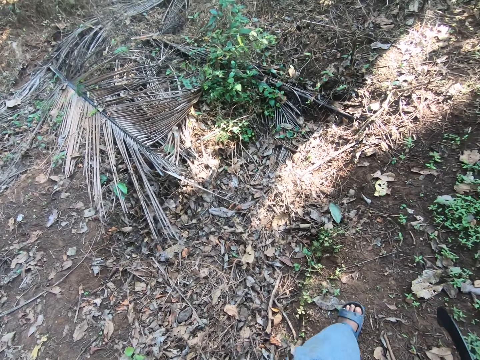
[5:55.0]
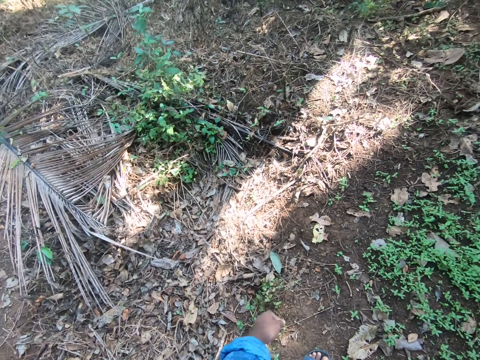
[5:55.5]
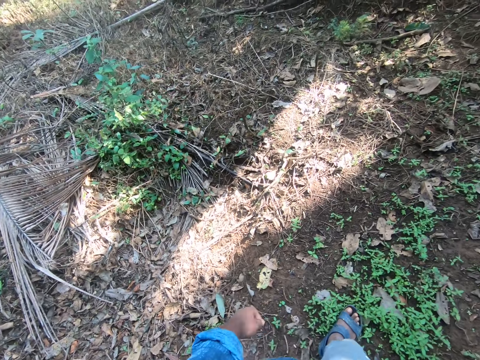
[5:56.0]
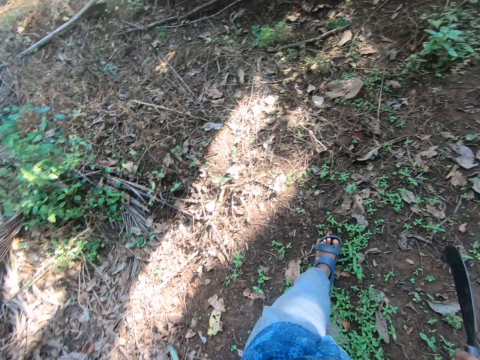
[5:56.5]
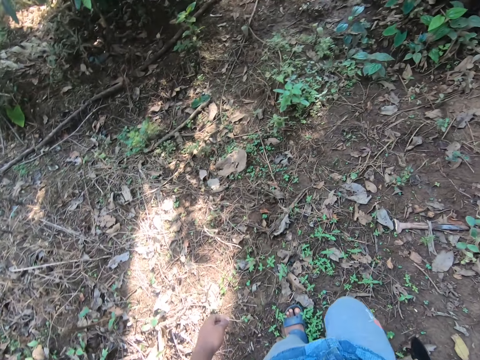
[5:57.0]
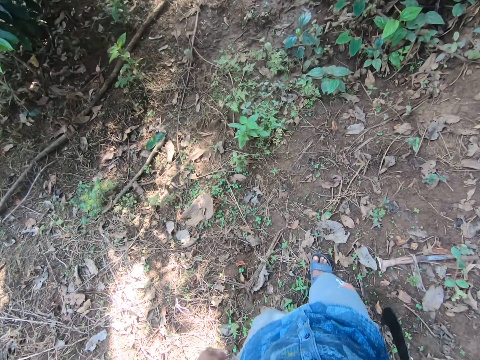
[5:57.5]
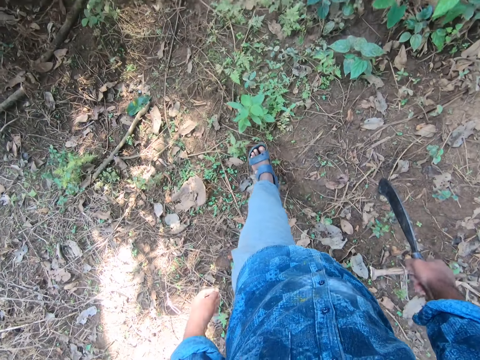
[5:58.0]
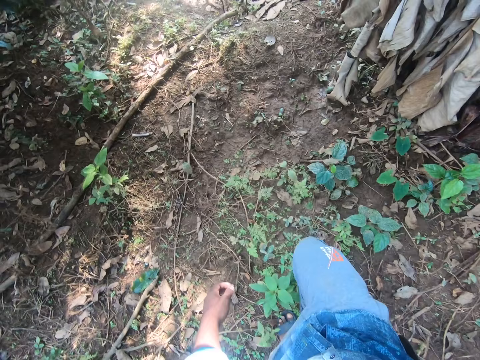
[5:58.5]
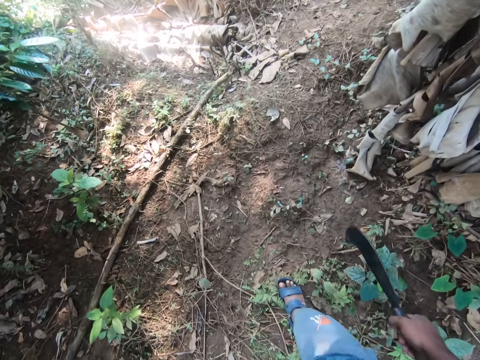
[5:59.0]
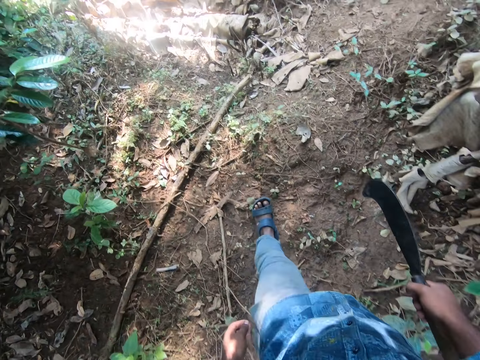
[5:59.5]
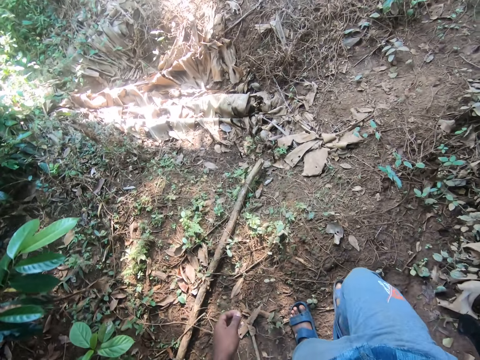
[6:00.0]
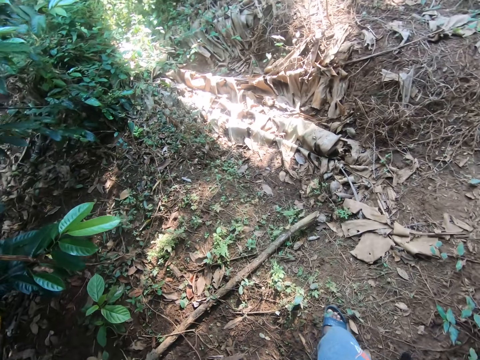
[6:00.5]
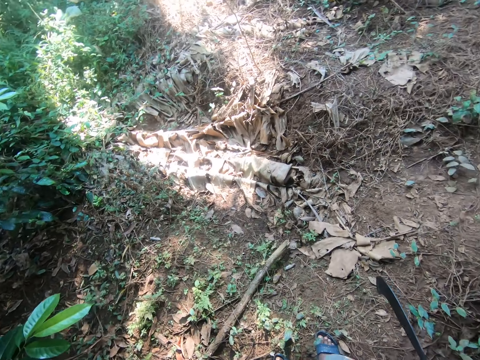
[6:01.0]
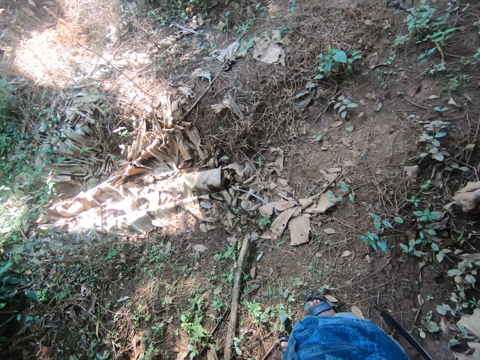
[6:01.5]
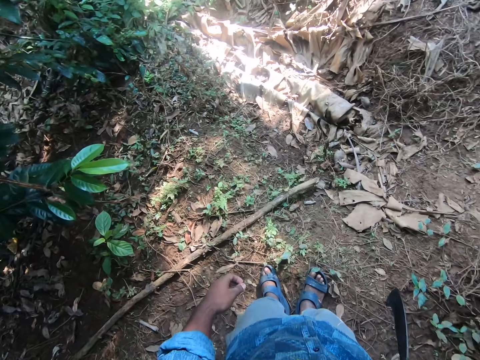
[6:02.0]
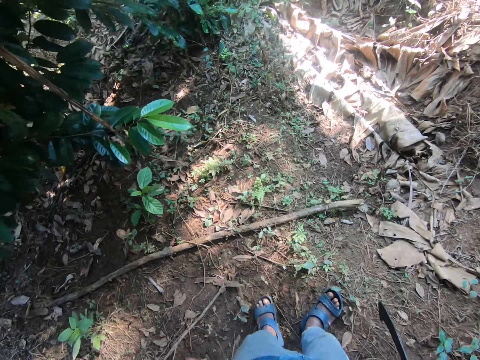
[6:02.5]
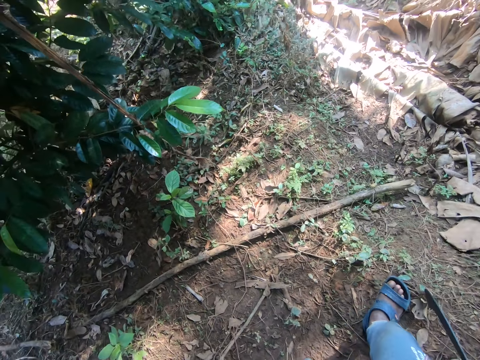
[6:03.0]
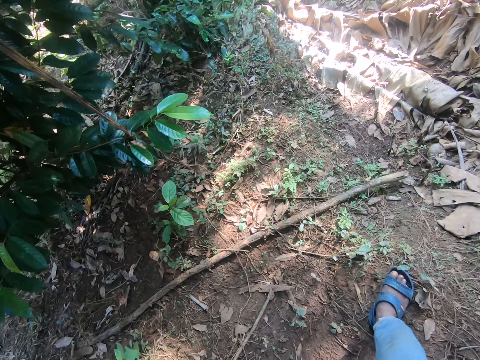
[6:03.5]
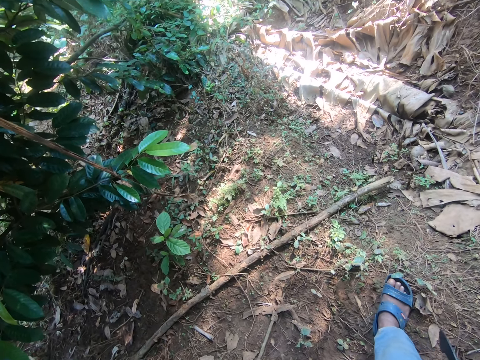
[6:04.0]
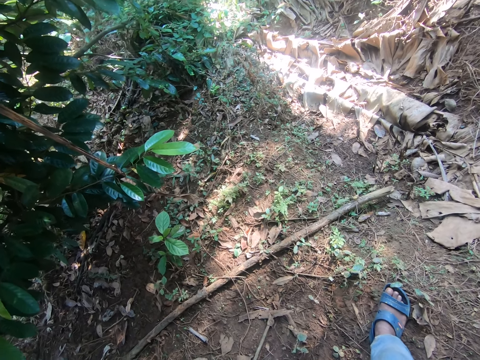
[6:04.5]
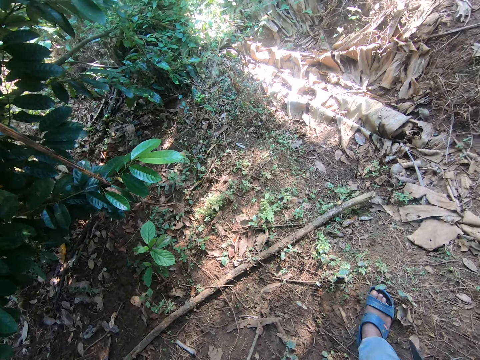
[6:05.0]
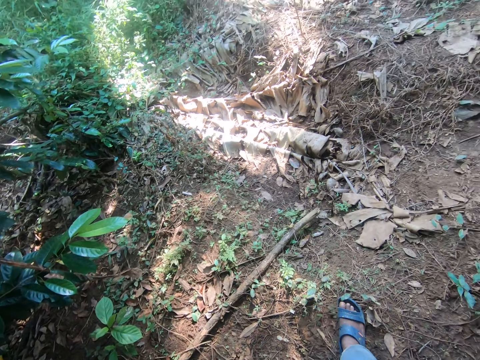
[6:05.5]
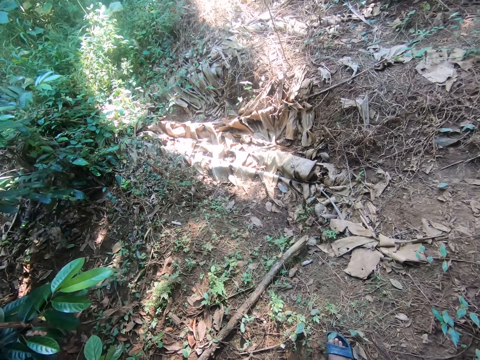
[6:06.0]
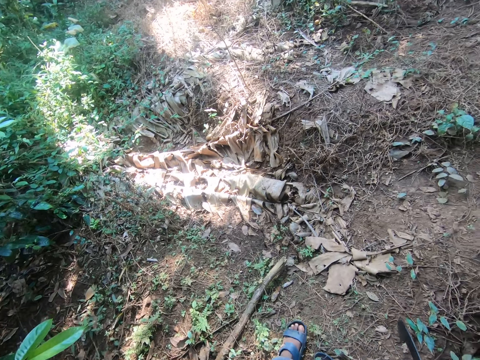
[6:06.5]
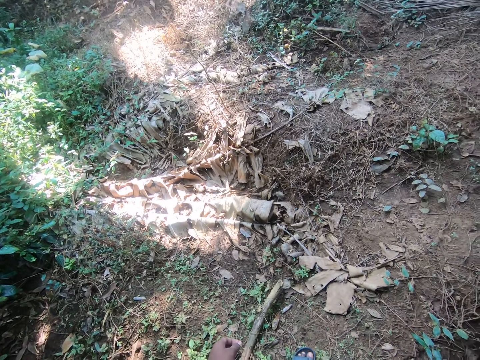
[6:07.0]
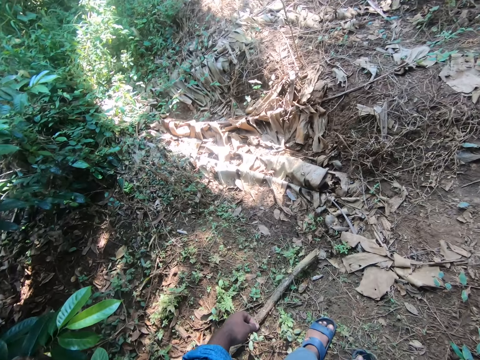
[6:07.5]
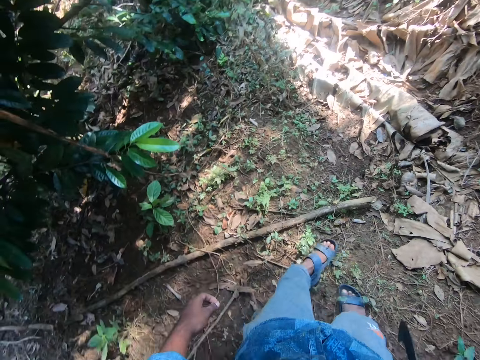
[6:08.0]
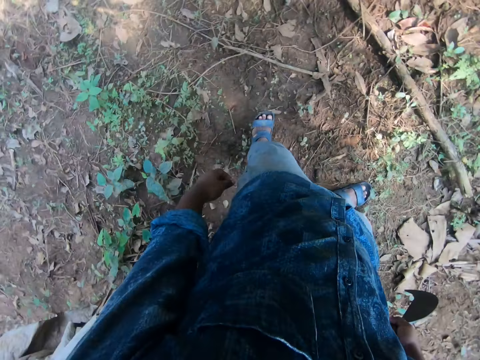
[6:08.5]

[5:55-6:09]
The camera wearer walks around the garden.

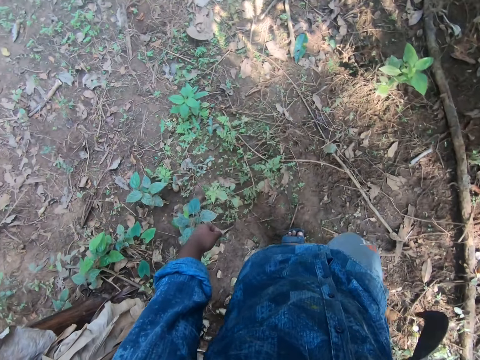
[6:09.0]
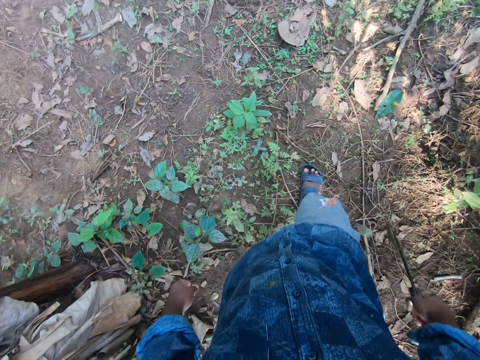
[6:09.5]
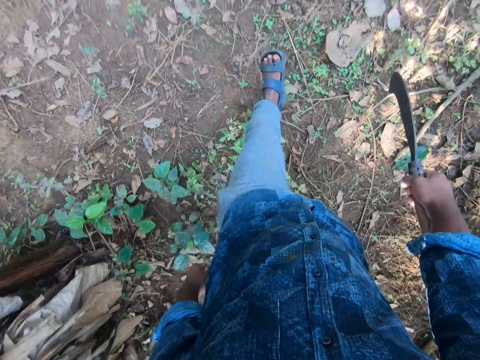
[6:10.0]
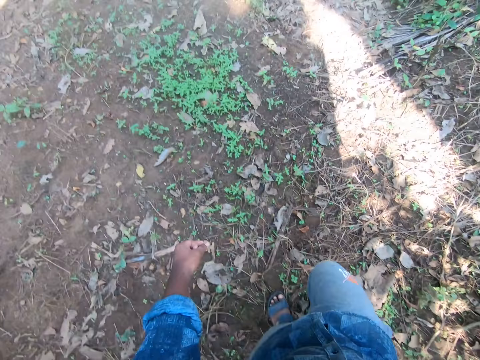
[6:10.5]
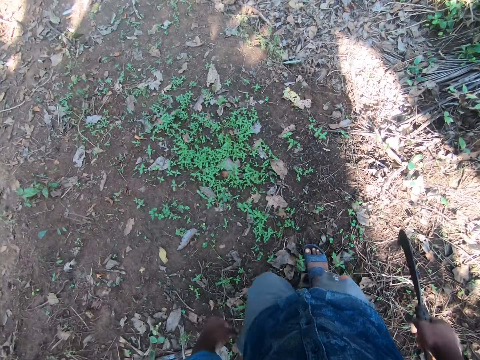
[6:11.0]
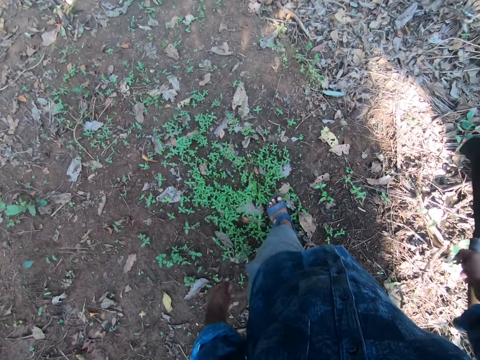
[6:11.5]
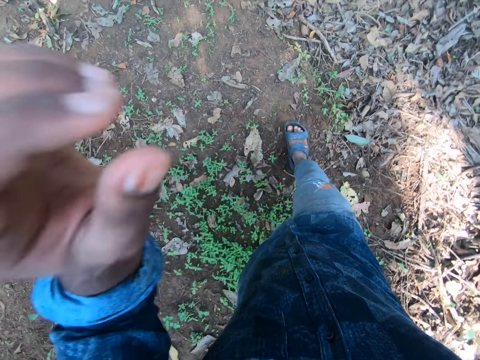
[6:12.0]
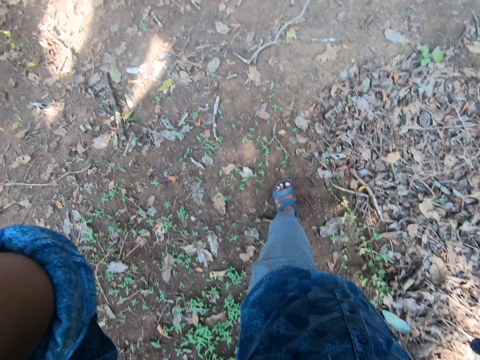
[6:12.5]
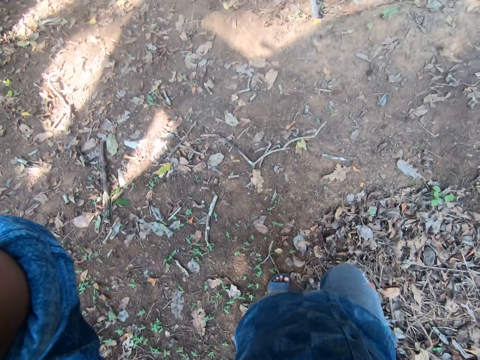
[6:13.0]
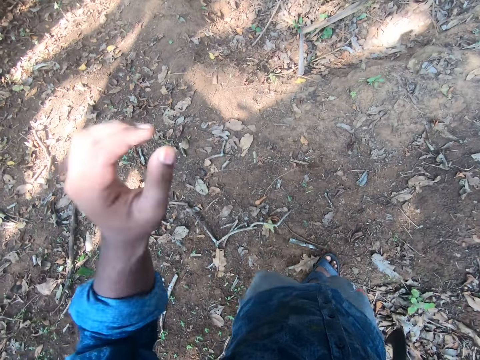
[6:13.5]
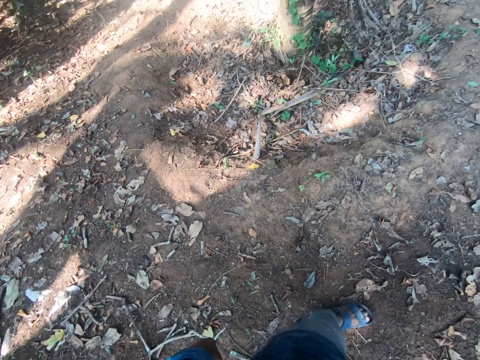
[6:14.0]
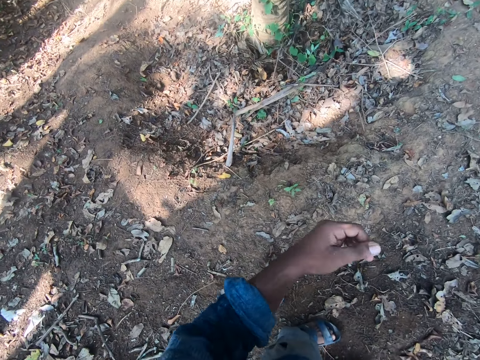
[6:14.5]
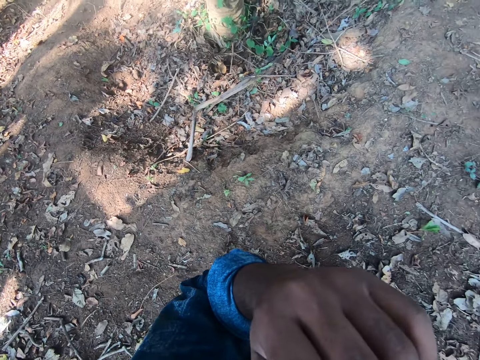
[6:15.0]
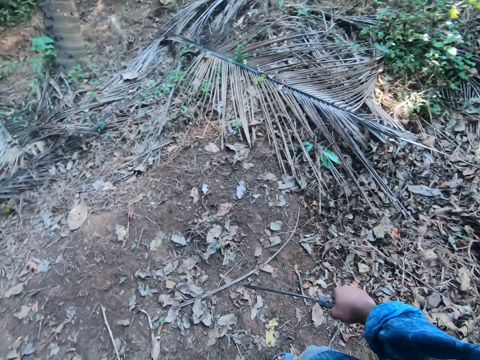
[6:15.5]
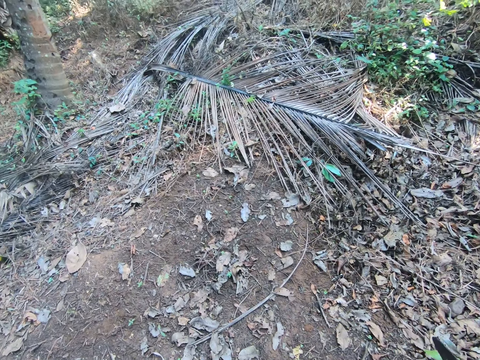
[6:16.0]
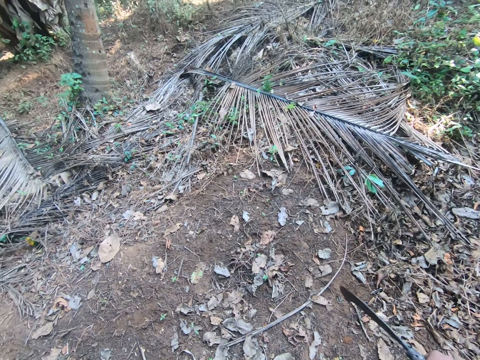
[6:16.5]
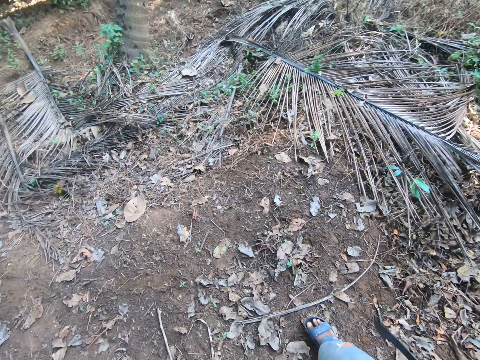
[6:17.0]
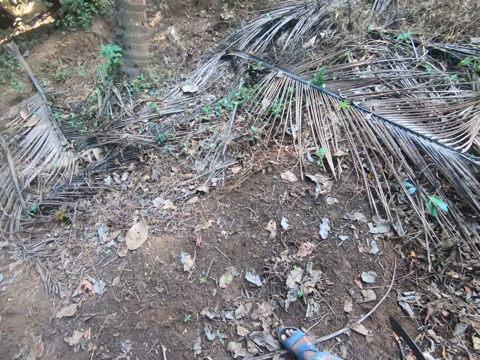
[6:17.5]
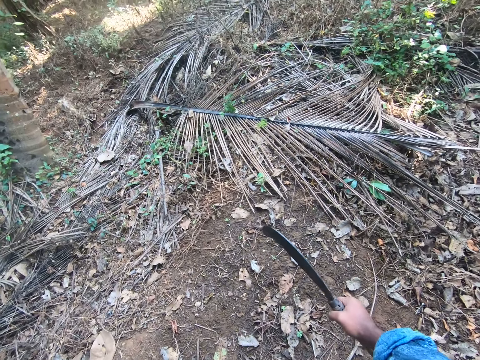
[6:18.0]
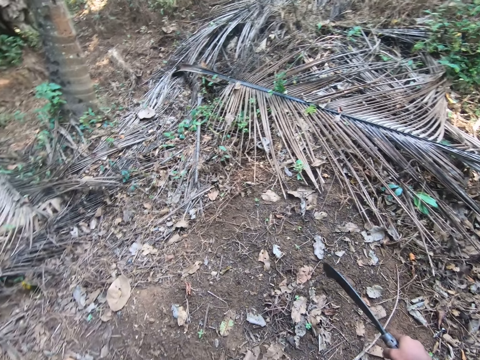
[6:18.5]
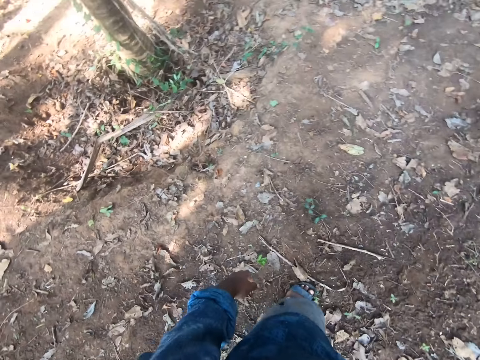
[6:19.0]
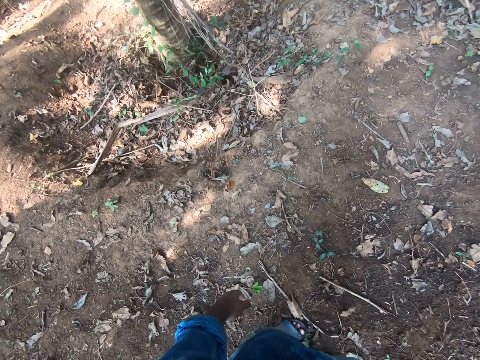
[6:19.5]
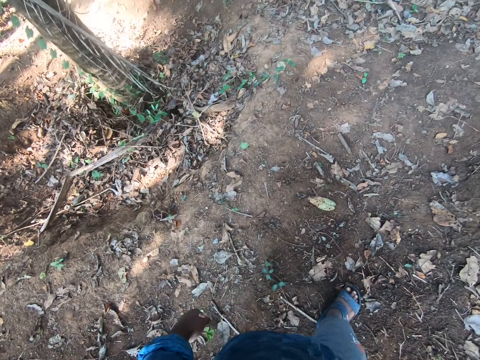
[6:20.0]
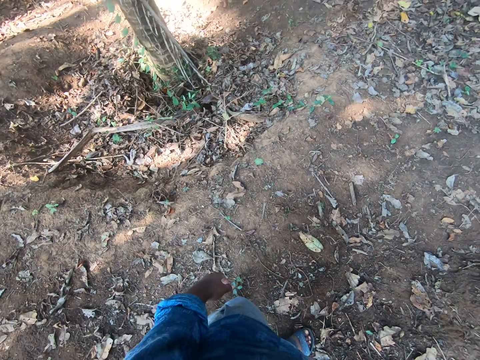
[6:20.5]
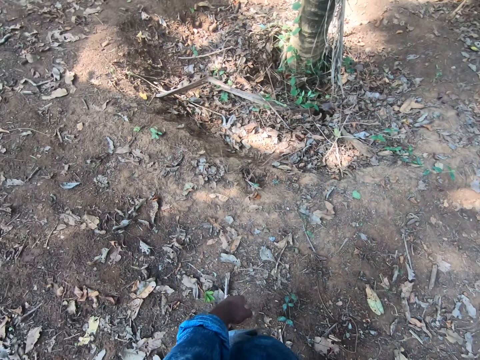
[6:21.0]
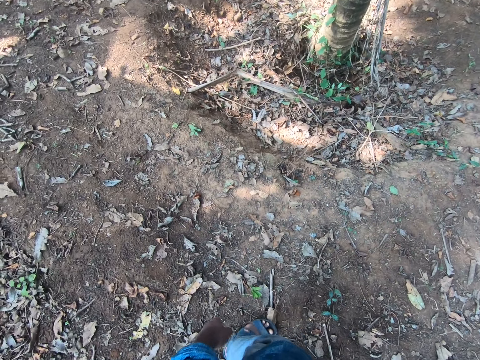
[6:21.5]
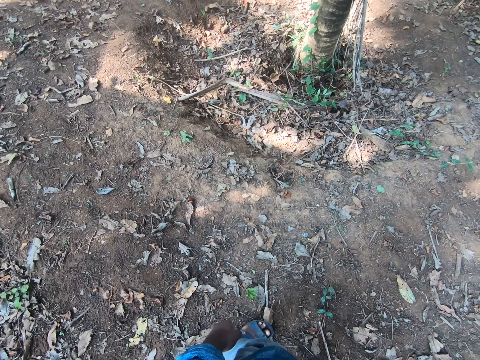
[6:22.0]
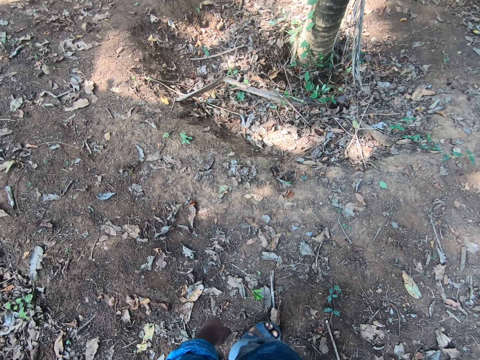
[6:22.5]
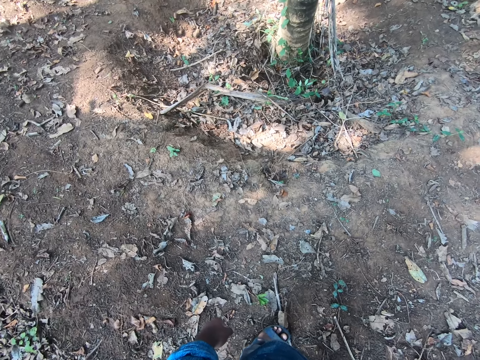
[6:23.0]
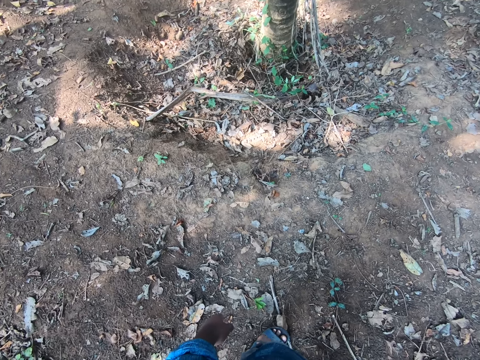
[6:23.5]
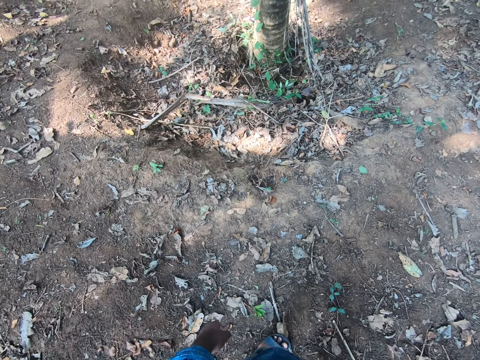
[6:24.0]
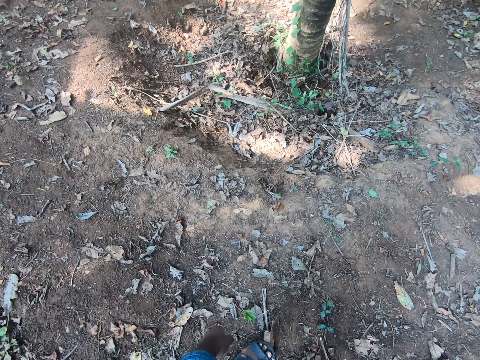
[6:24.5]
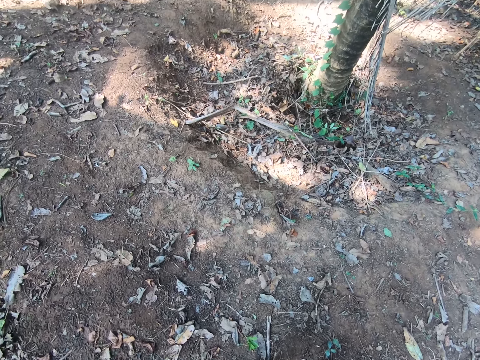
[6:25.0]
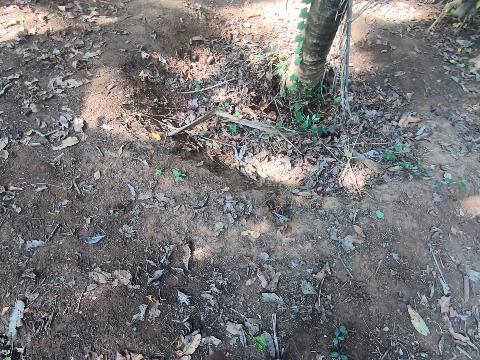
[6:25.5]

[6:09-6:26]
The camera wearer raises his left hand. He raises his left hand again. He looks around the garden.
